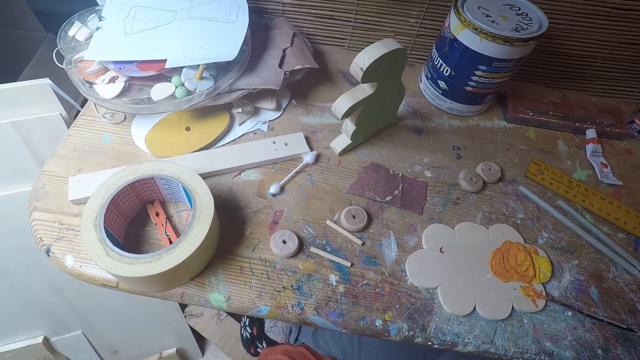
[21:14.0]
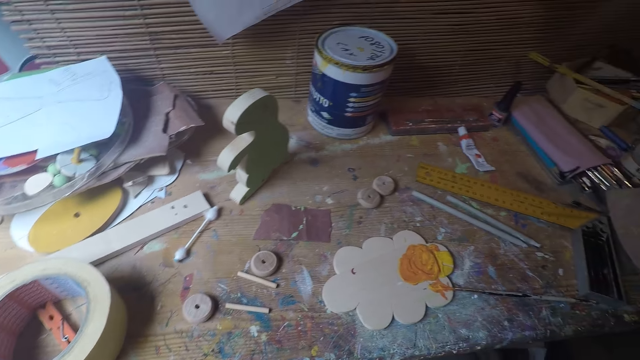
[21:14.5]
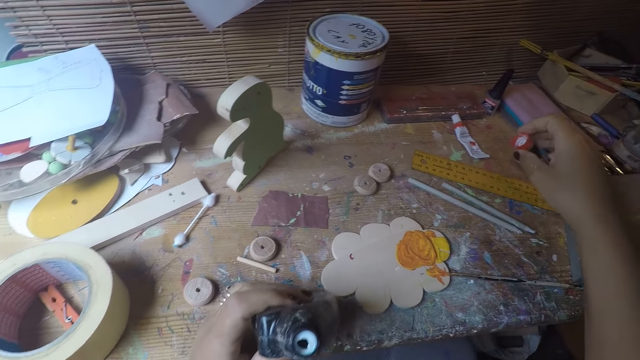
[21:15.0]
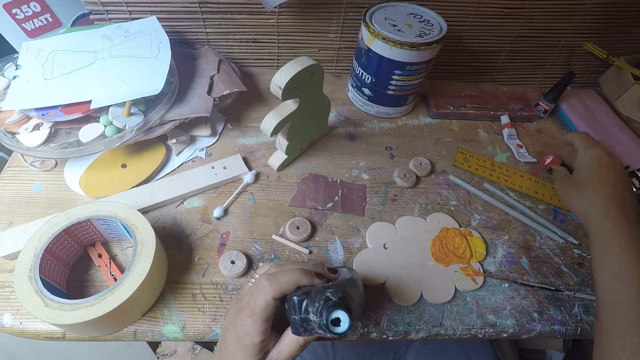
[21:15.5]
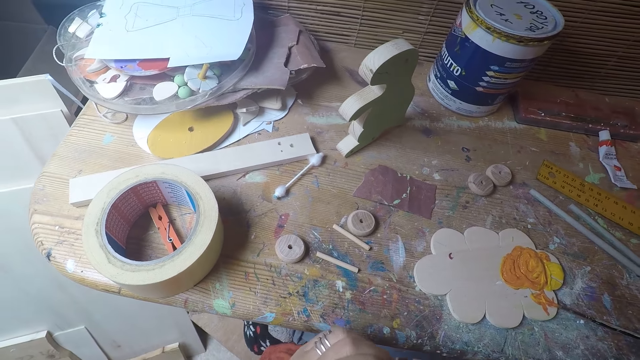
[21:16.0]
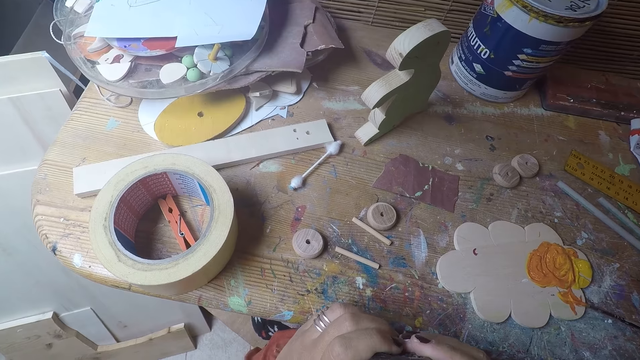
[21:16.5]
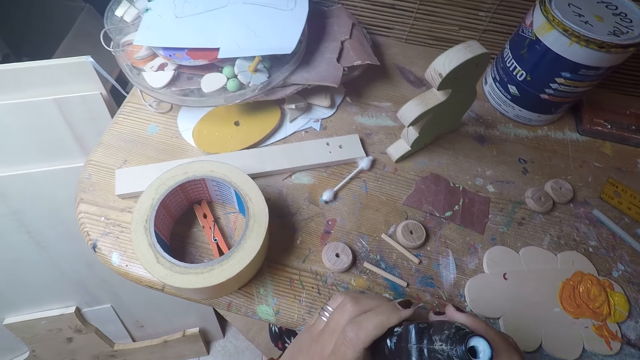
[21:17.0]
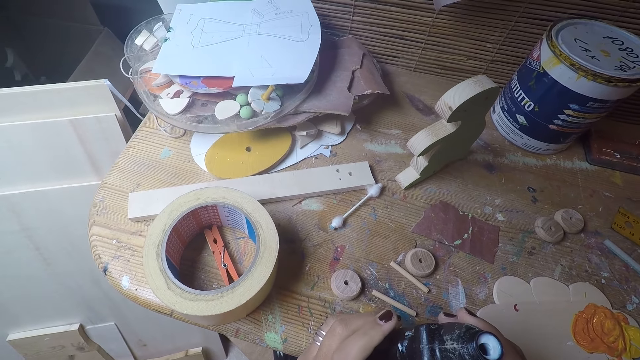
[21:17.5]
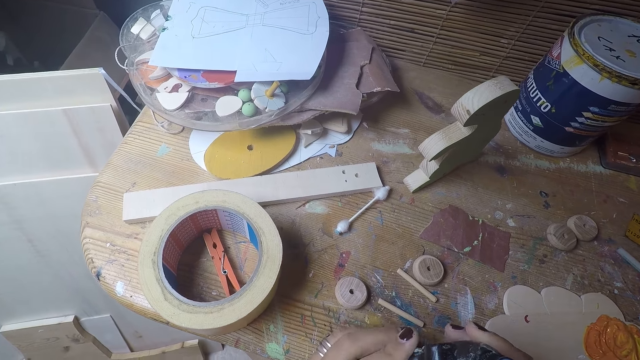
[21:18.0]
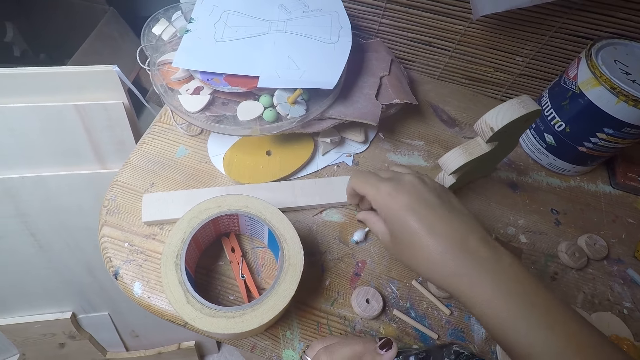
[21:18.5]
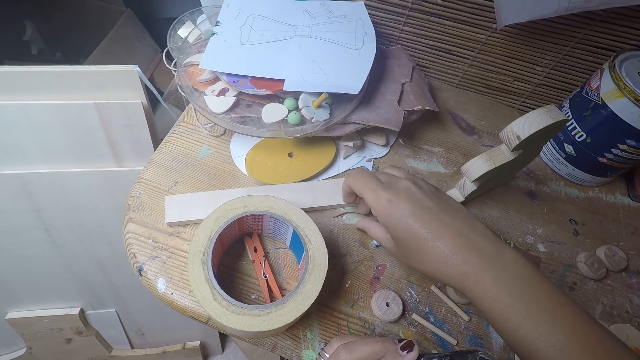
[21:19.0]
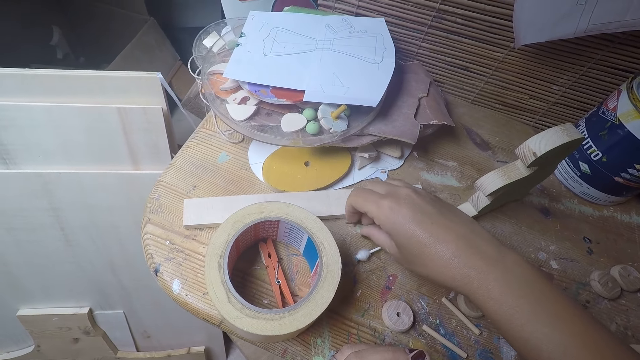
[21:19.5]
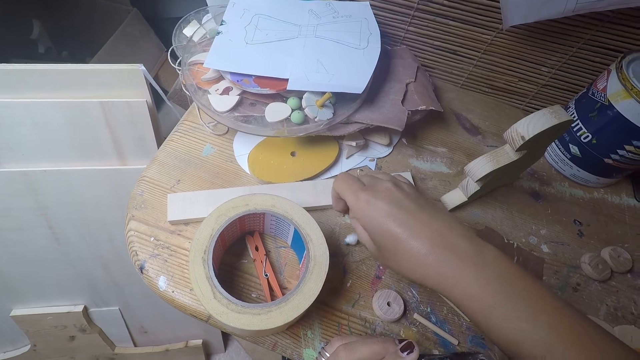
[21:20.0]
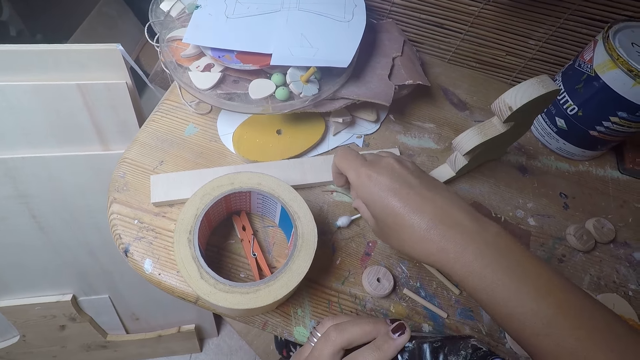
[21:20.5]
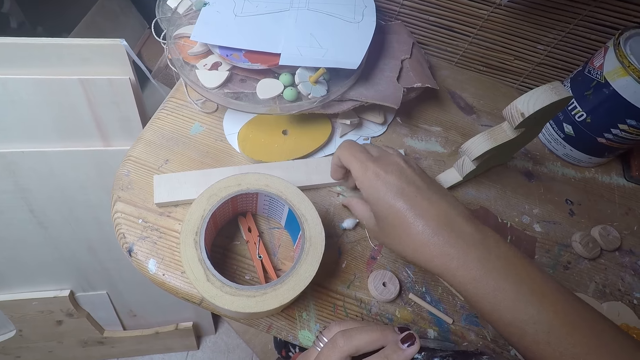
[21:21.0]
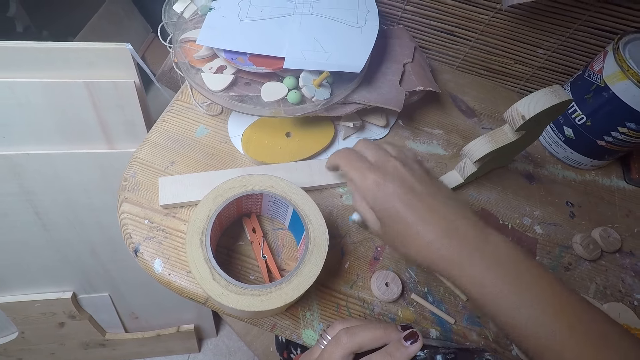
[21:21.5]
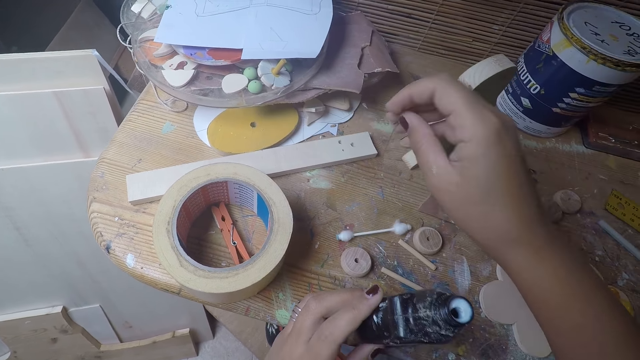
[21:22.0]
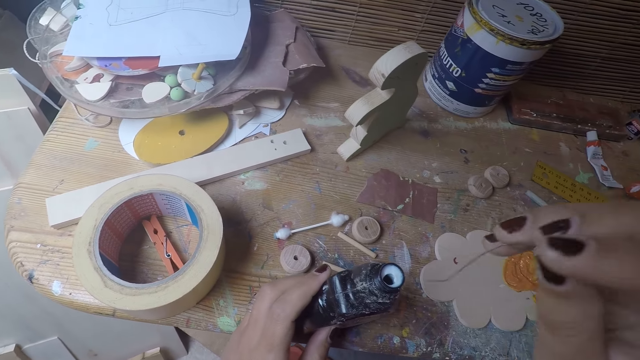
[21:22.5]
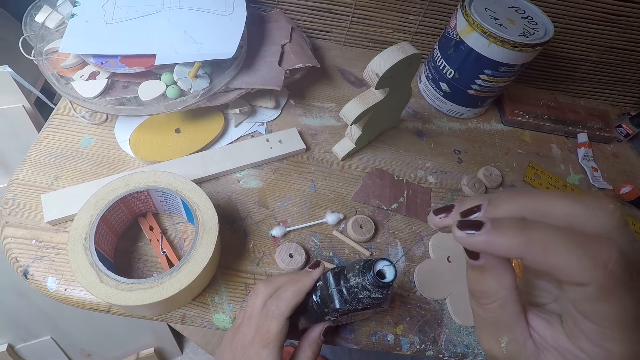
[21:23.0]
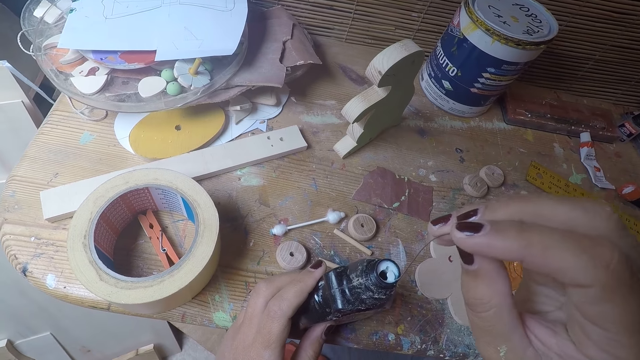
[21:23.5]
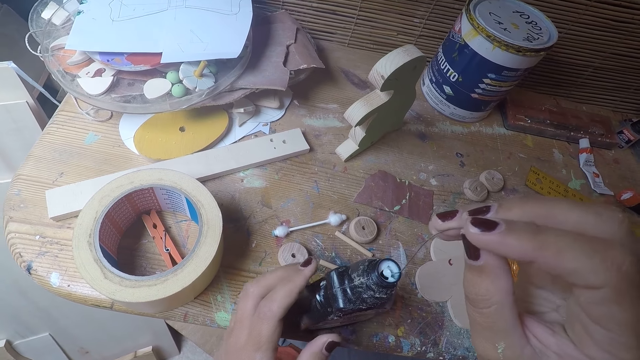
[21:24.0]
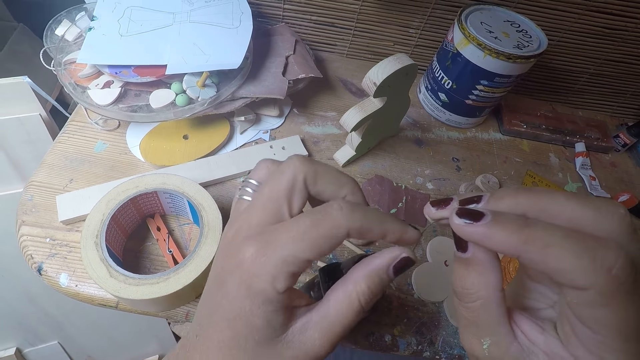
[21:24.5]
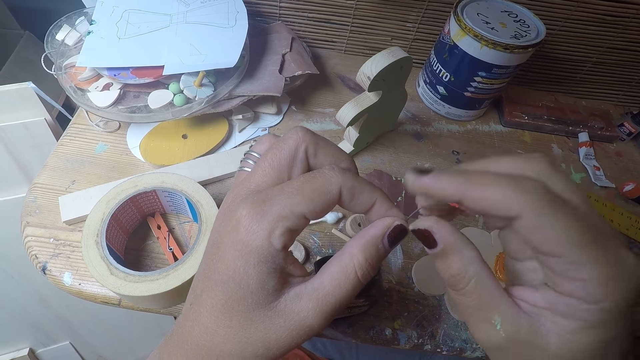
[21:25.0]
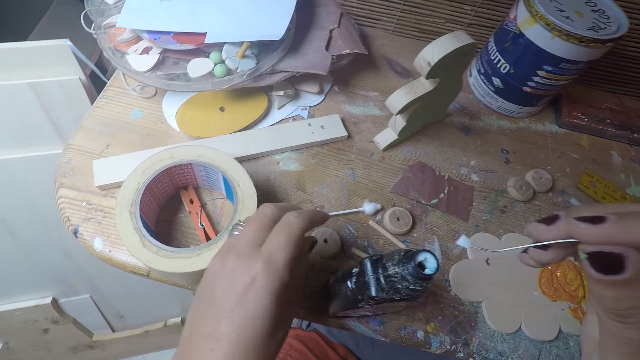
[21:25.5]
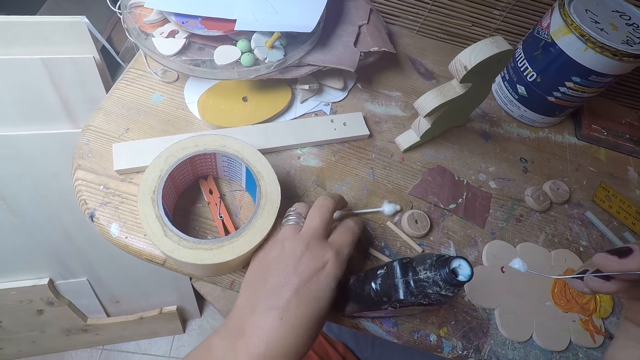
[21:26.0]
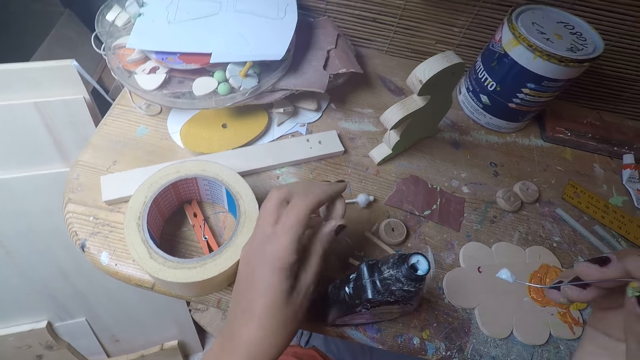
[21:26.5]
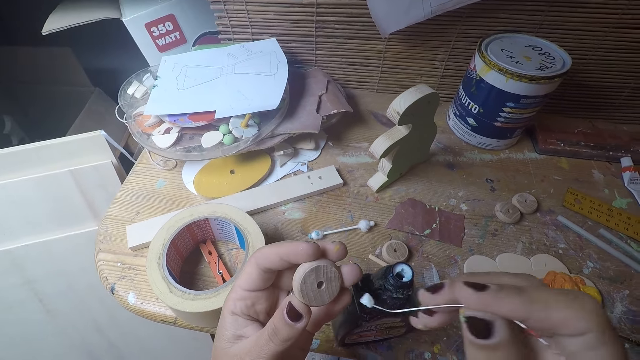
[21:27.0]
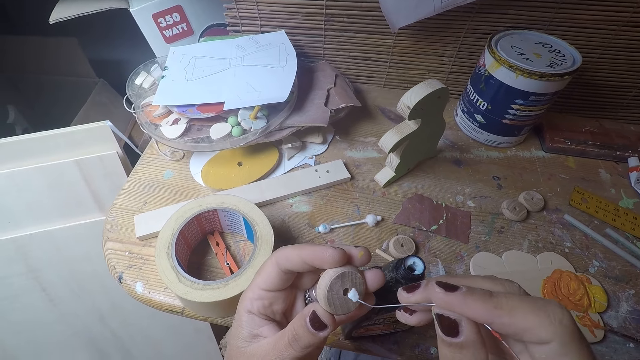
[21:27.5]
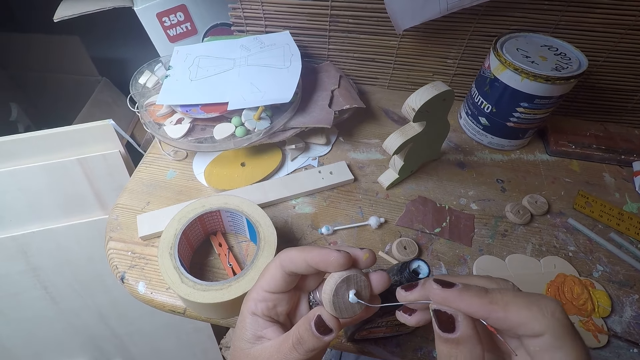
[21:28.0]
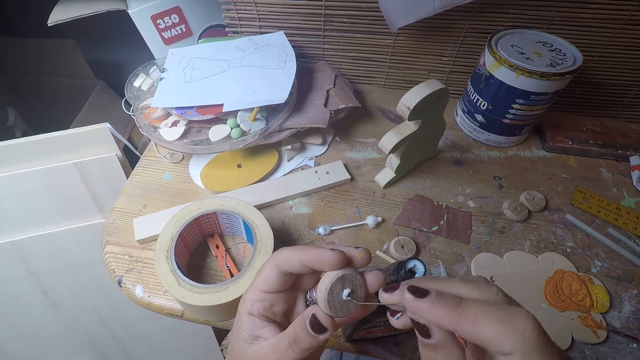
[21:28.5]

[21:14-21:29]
The camera wearer drops the cover of the bottle of glue on the table with her right hand. She picks up a metal string on the table with her right hand. She dips the metal string in her right hand into the bottle of glue in her left hand. She takes glue in the bottle of glue with the metal string in her right hand. She touches the metal string in her right hand with her left hand. She picks up the round wood on the table with her left hand. She puts the metal string with glue in her right hand into a hole of the round wood in her left hand.

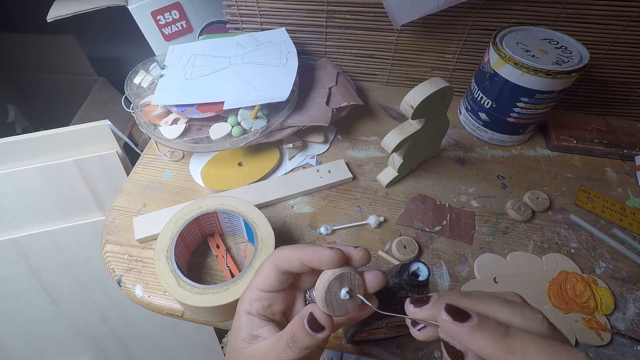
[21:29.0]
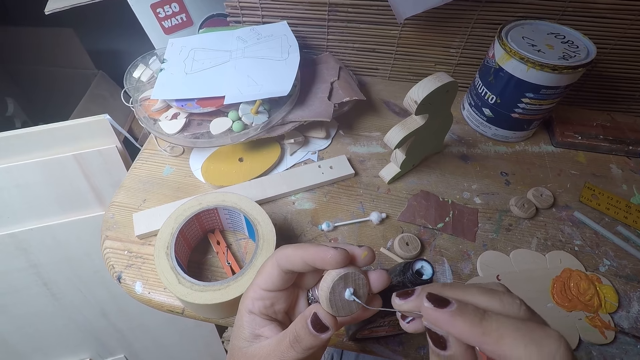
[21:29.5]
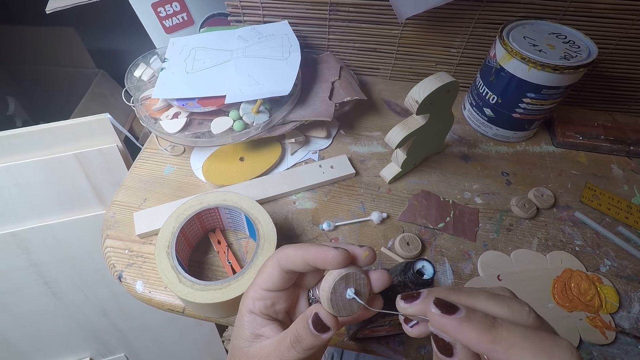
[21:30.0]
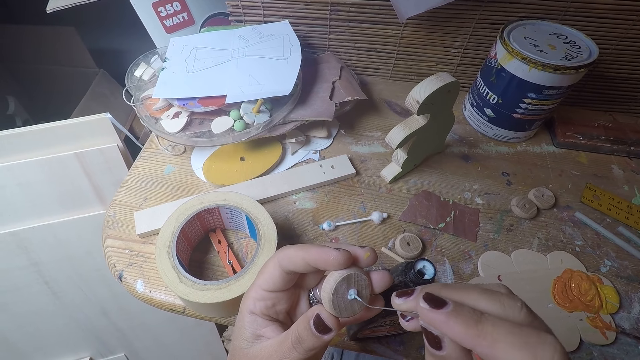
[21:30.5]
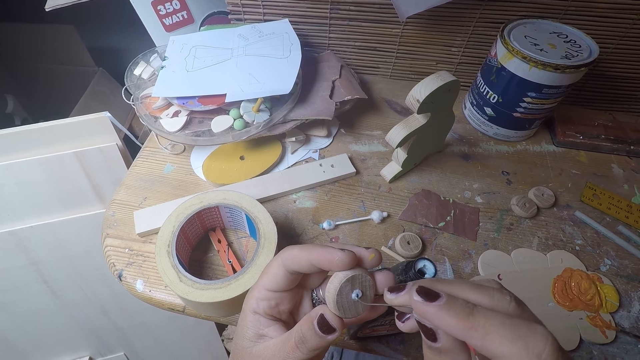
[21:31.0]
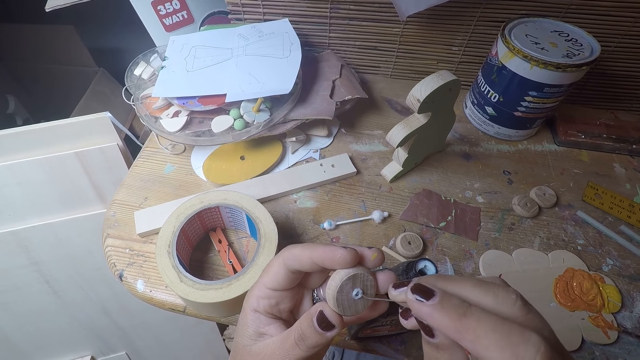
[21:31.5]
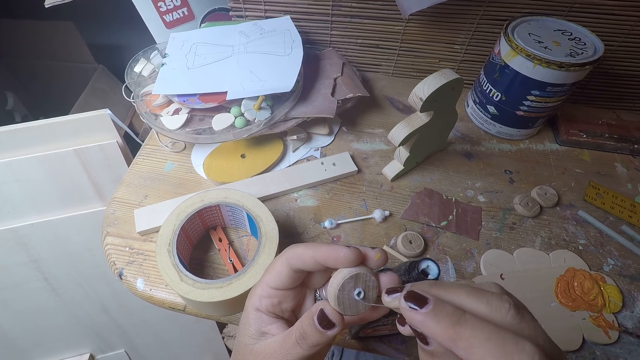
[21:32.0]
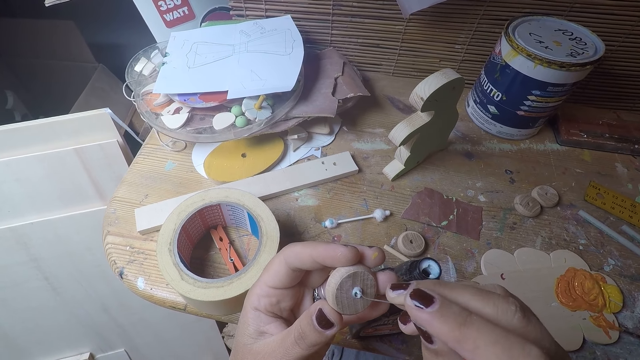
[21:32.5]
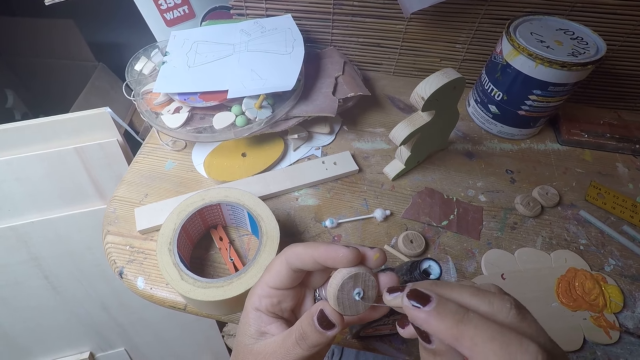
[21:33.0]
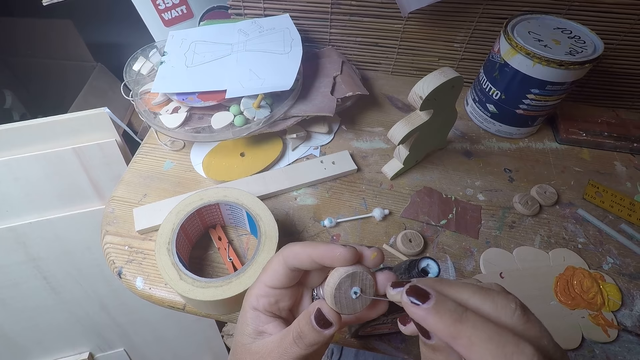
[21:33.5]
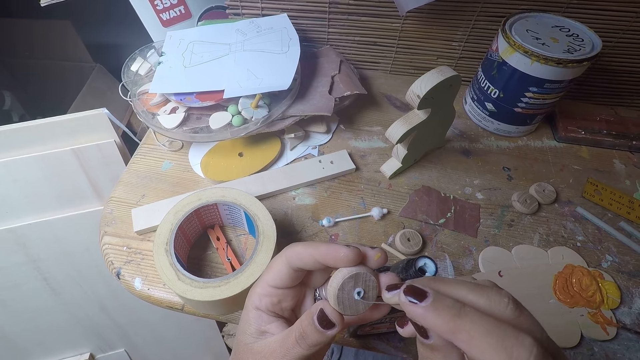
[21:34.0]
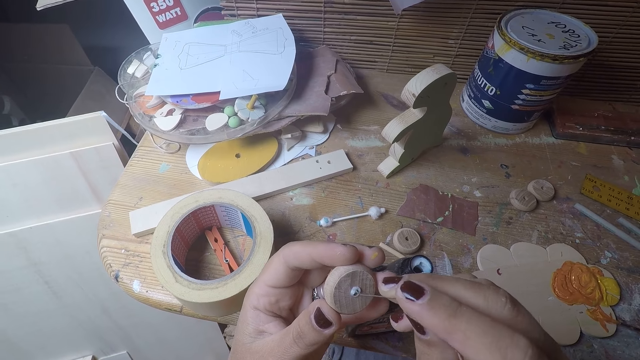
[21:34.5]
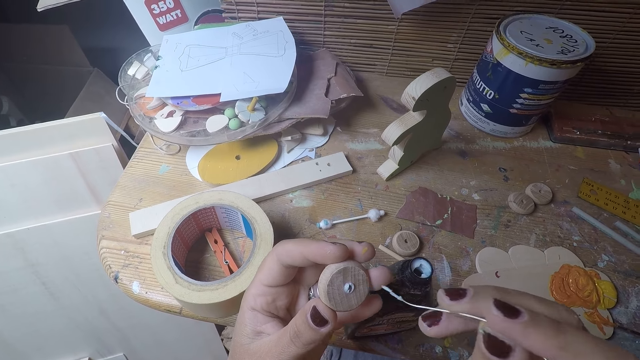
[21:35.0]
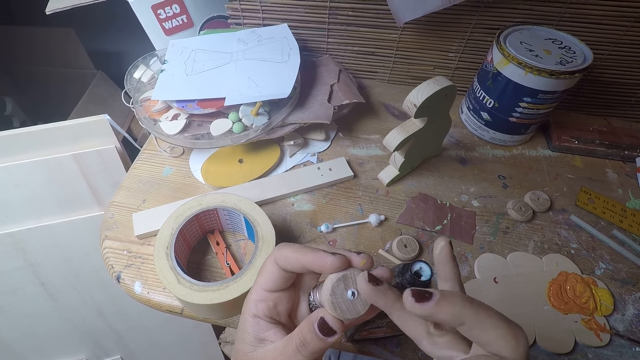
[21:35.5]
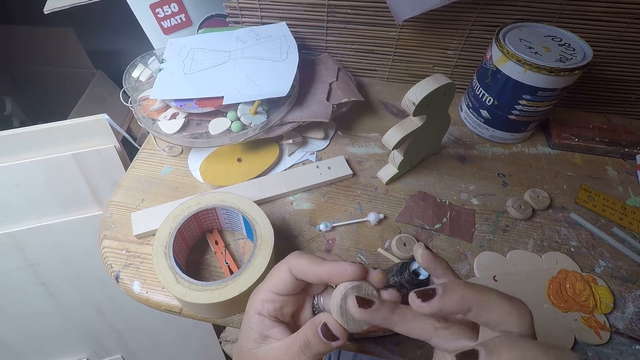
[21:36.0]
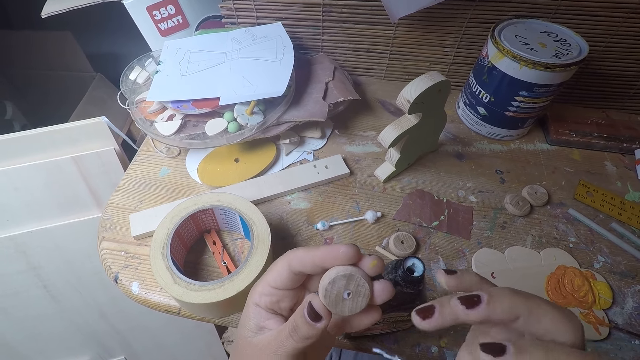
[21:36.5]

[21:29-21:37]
The camera wearer rolls the glue on the metal string in her right hand in the hole of the round wood. She removes the metal string in her right hand from the hole of the round wood. She smears the glue on the wood craft using a finger. She cleans the glue on the round wood with her right finger.
